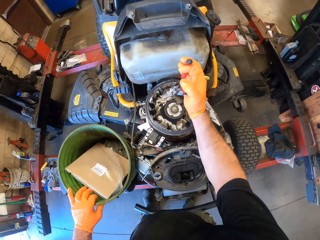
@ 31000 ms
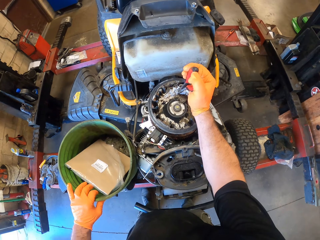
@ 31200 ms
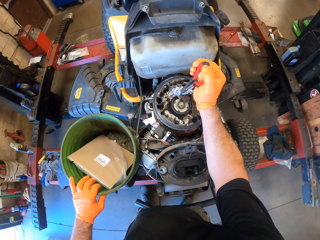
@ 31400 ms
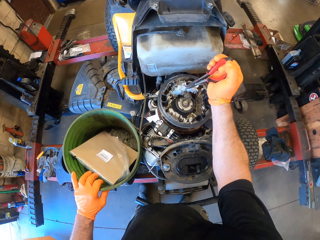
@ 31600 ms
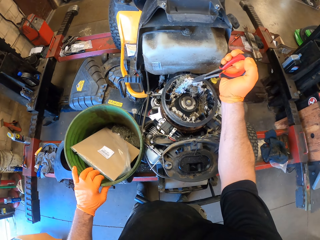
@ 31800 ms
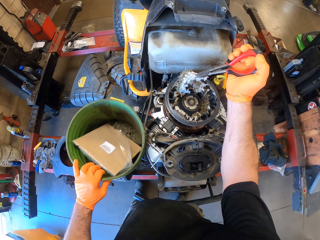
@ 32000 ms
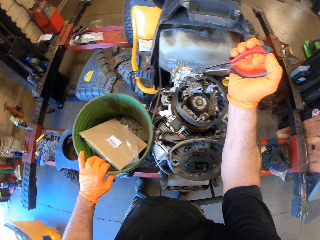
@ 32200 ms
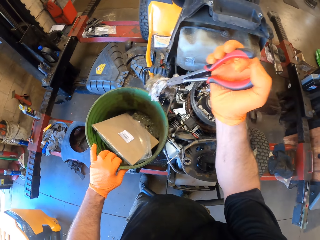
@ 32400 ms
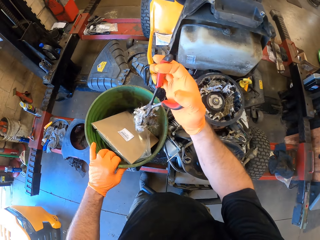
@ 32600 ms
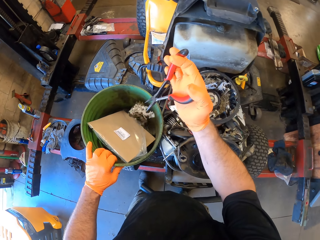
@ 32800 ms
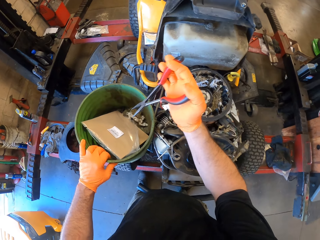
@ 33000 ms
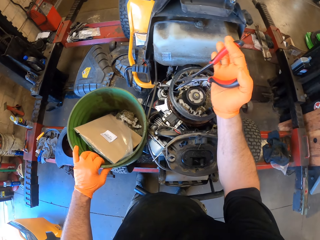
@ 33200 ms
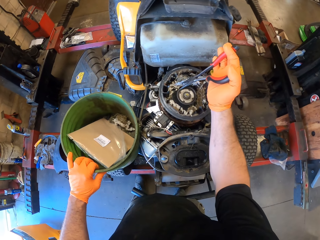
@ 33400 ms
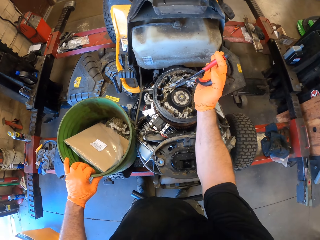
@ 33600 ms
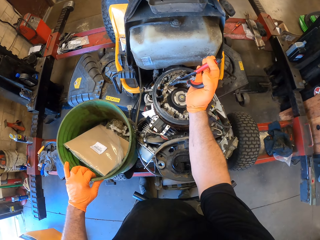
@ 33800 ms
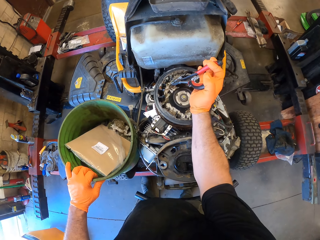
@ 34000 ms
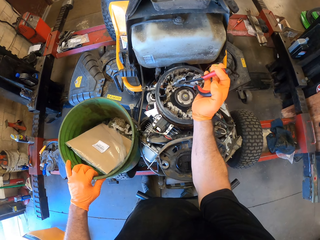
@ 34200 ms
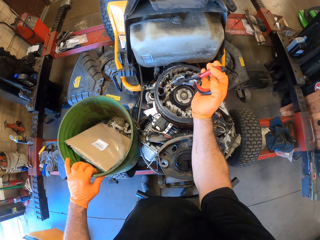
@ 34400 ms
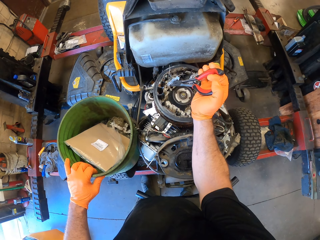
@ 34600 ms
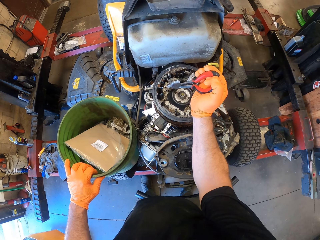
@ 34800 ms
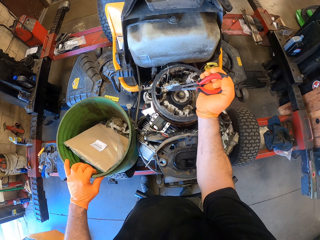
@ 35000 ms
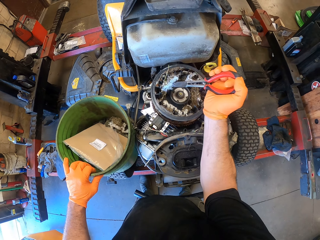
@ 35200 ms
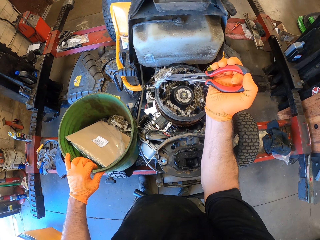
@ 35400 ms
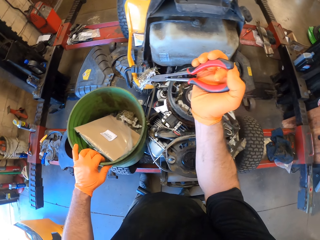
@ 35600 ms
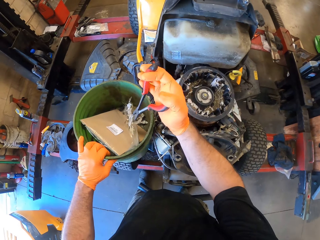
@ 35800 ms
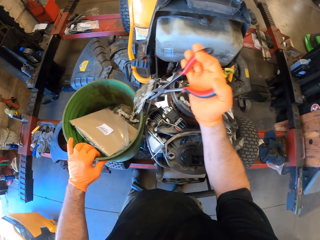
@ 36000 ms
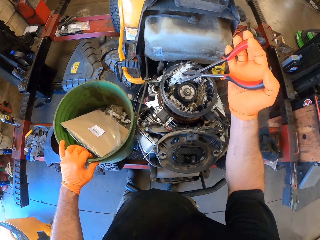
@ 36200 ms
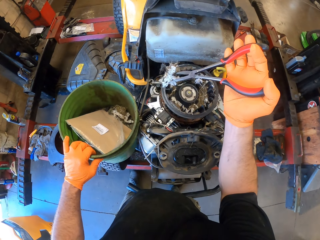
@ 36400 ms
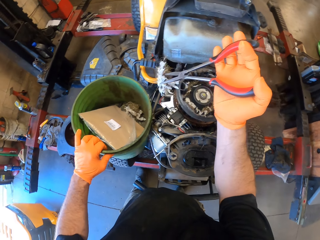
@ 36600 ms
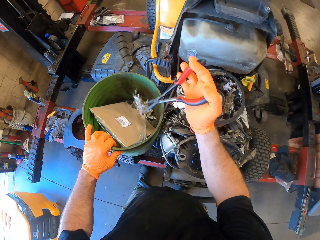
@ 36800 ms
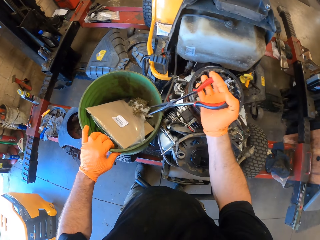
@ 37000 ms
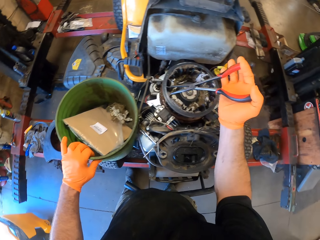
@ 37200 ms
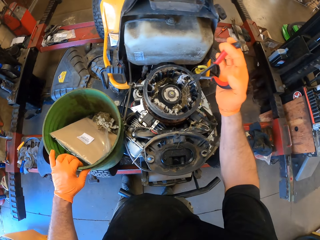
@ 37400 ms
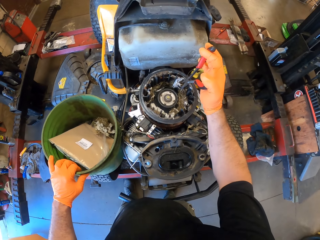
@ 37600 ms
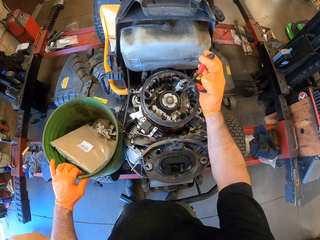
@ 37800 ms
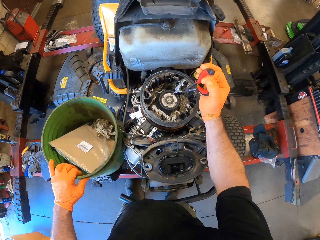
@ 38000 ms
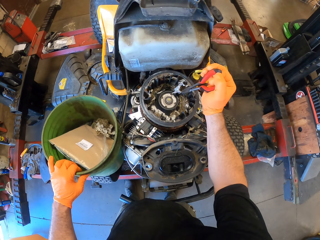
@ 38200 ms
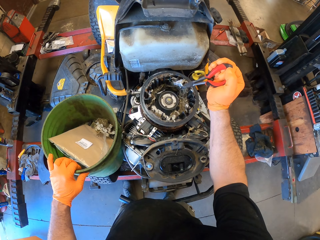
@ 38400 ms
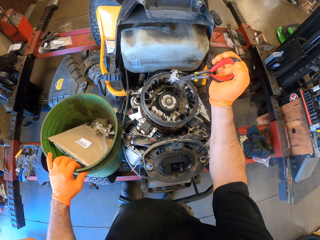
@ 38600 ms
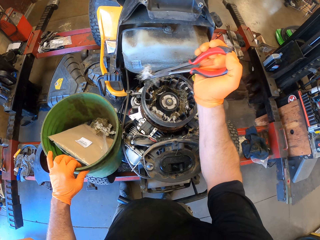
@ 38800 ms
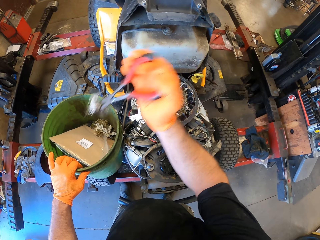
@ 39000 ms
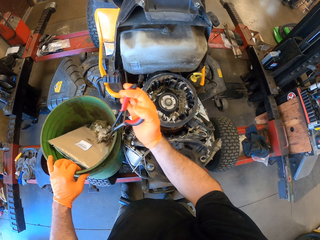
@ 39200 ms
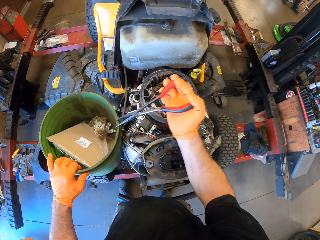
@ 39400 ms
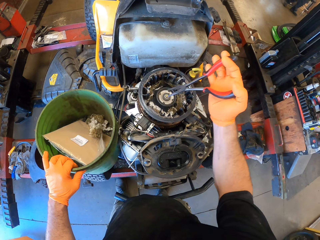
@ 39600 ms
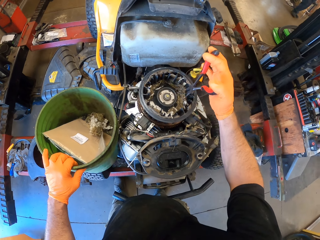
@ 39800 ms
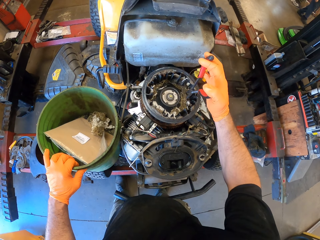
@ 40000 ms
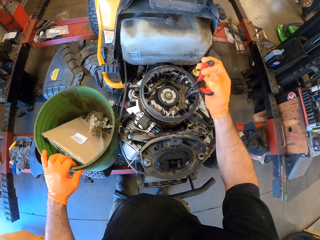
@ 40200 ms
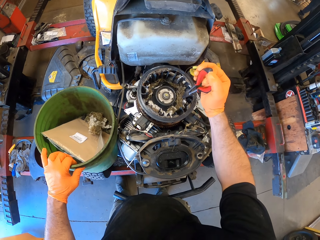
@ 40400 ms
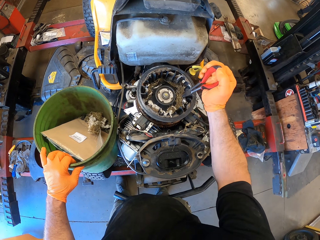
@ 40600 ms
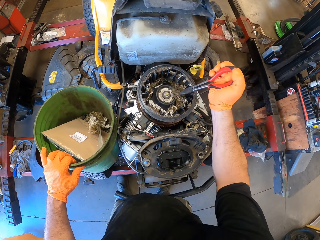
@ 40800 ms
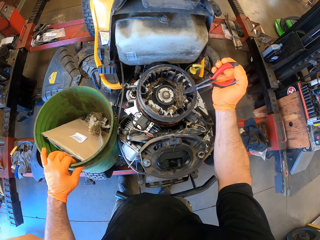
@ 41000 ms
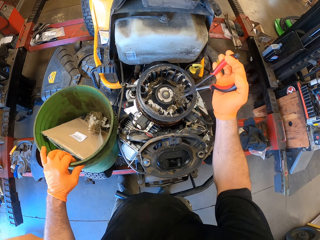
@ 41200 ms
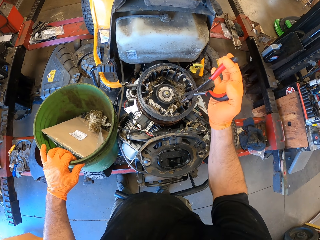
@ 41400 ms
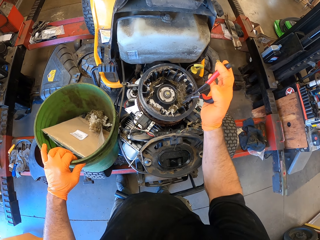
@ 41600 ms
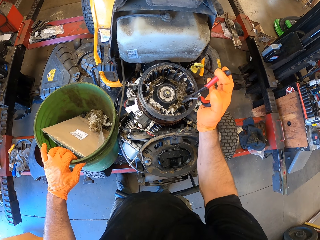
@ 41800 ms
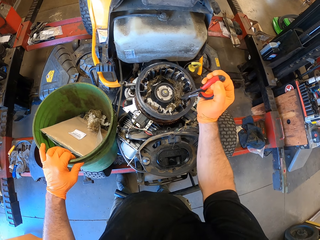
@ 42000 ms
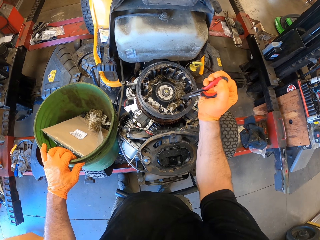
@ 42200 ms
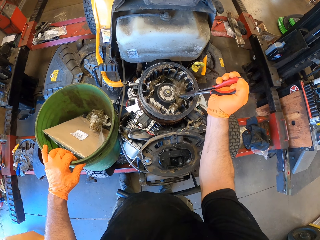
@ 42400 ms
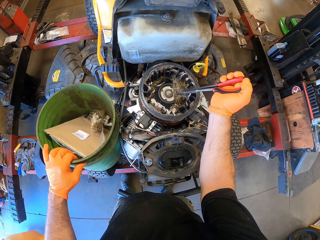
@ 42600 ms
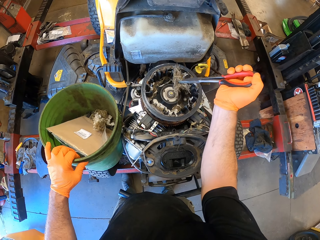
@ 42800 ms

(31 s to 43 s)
The camera wearer transfers dirt from the mower's engine into the bucket with the plier in his right hand. He grabs dust with the plier. He puts the dust in the bucket. He grabs the dust with the plier. He puts the dust in the bucket. He grabs the dust with the plier.

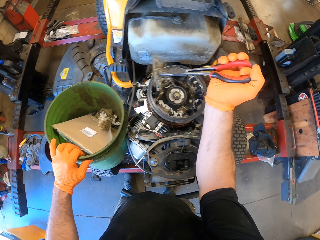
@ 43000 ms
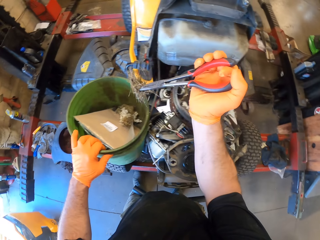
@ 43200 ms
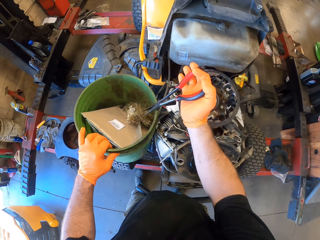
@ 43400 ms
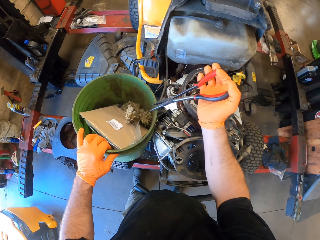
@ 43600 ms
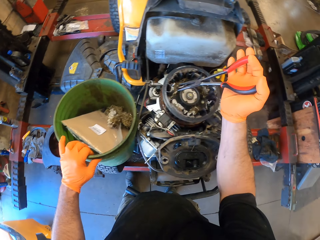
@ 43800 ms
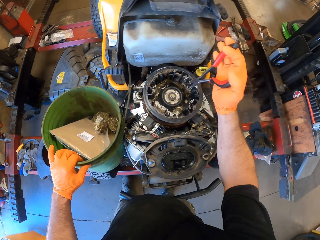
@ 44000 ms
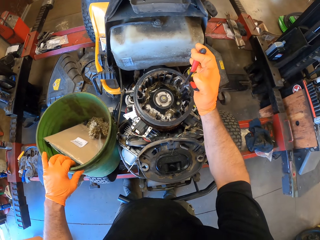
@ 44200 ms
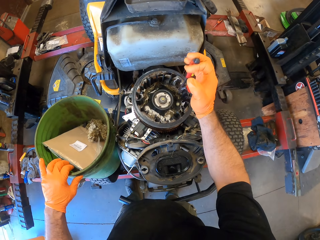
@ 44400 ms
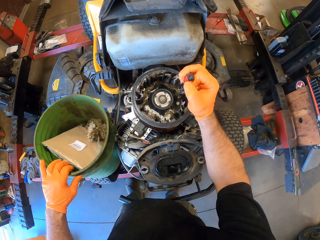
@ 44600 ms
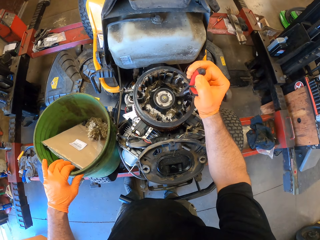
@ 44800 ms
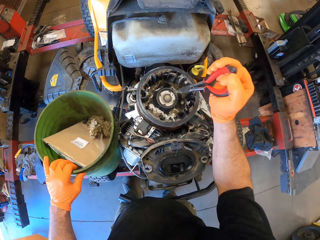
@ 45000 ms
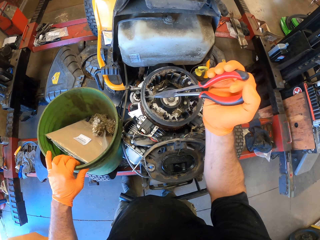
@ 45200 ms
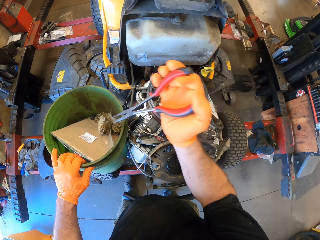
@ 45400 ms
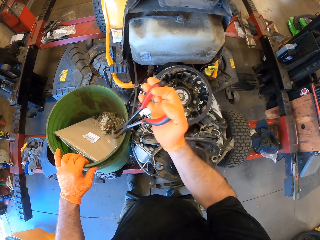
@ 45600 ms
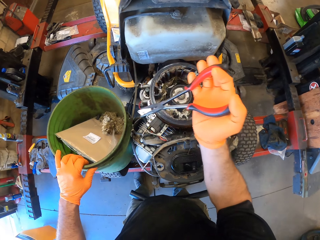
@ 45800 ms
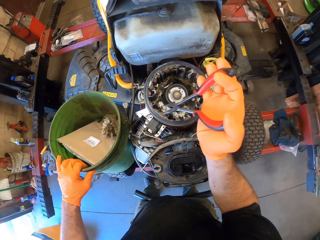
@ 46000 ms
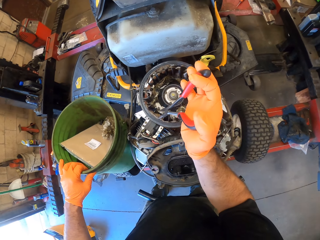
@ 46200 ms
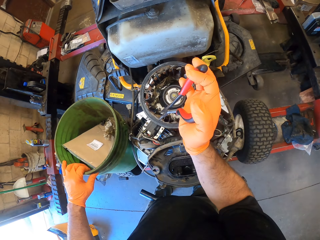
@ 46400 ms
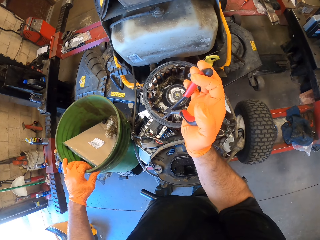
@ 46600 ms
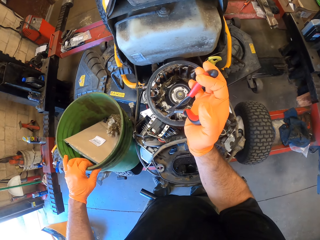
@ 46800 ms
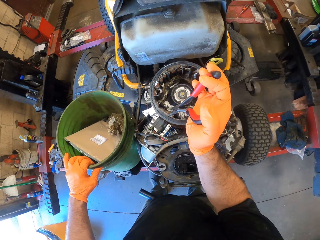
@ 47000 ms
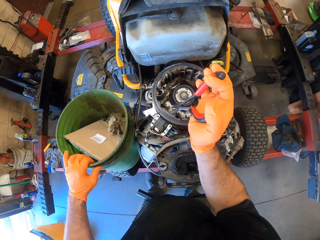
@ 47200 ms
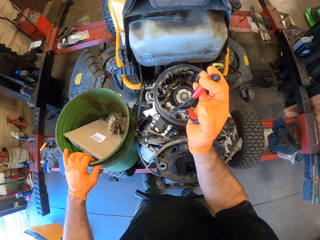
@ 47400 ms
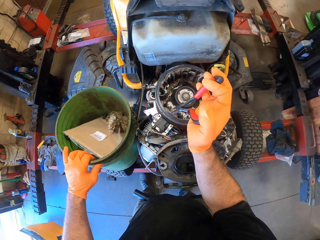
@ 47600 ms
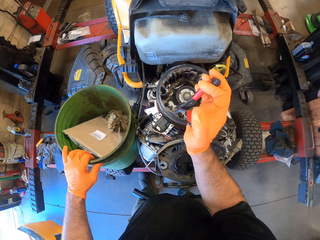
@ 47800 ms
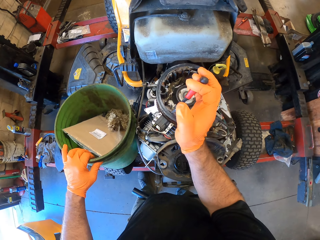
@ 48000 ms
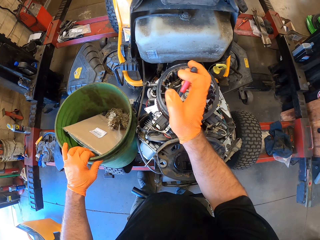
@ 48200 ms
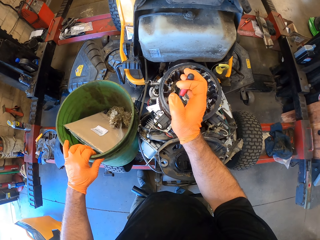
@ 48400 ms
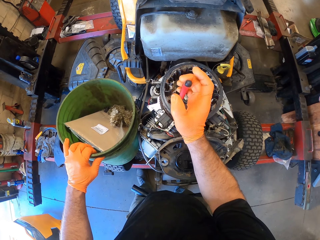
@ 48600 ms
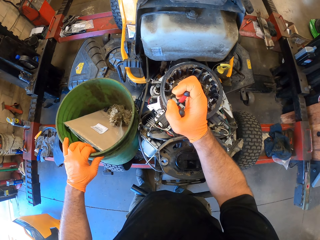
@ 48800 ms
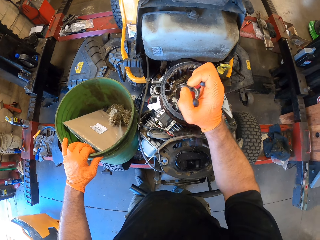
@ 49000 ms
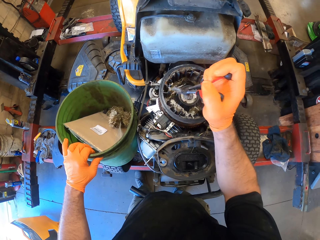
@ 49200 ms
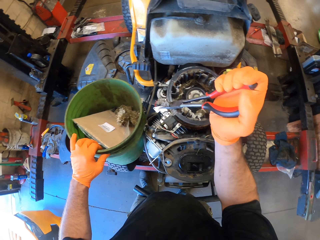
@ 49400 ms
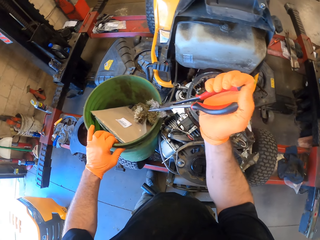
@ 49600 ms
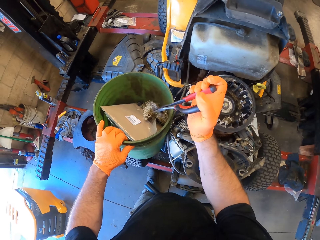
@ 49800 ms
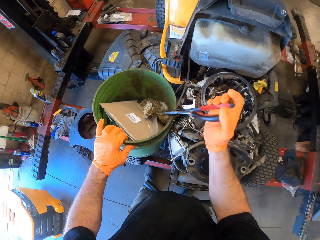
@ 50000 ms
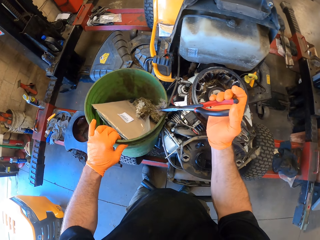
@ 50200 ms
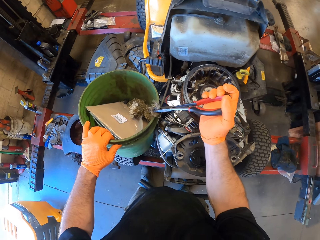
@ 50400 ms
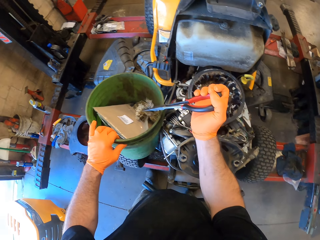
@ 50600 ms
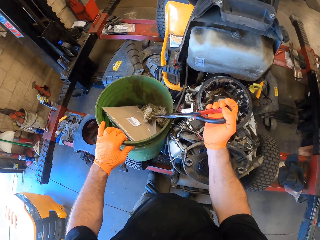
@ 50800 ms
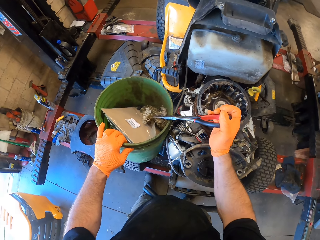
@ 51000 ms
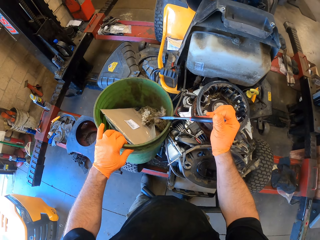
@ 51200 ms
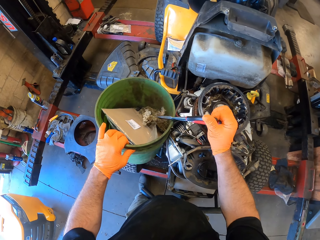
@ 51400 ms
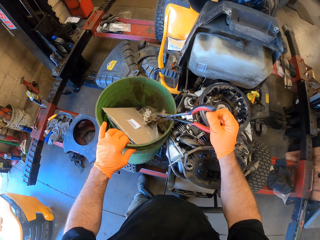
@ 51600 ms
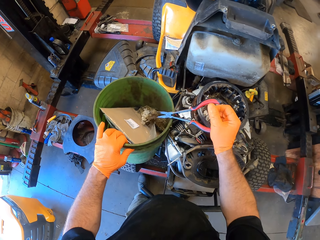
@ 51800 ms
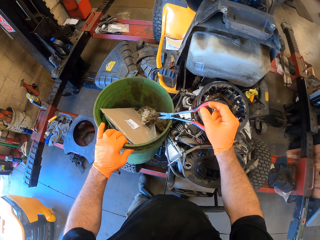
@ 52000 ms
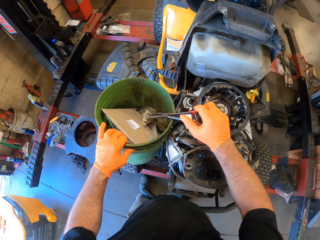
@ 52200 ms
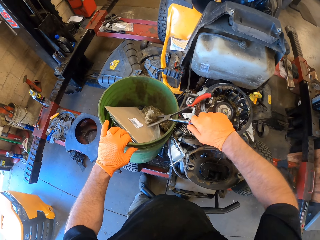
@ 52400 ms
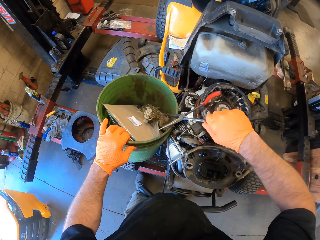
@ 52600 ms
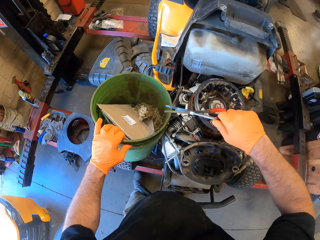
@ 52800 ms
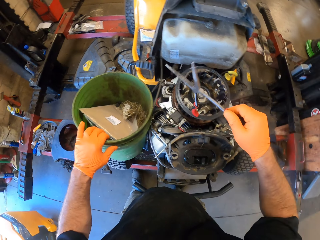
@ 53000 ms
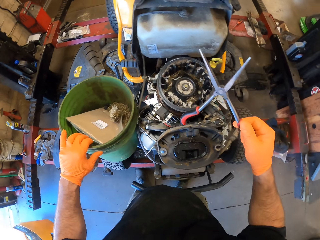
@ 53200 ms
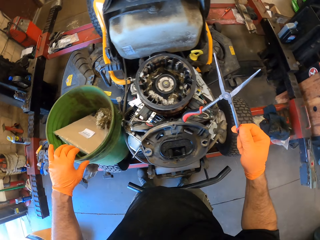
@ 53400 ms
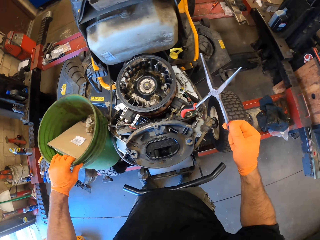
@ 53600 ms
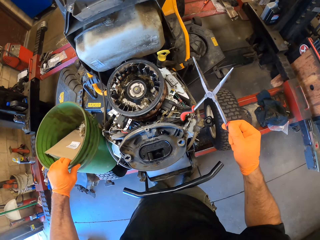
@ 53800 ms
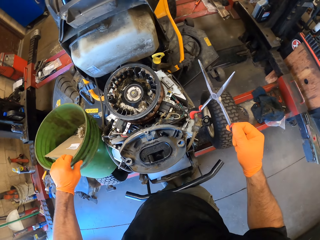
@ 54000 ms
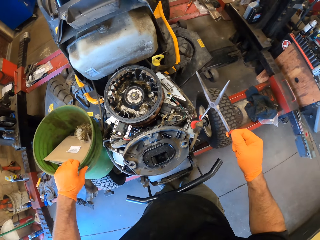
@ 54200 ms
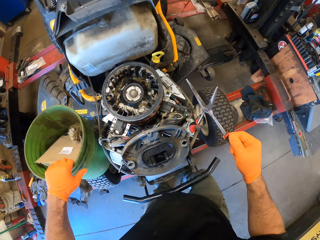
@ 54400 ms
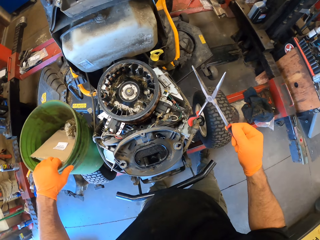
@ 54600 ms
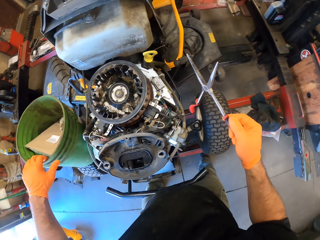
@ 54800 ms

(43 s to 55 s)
The camera wearer puts the dust in the bucket. He grabs the dust with the plier. He puts the dust in the bucket. He grabs the dust with the plier. He puts the dust in the bucket. He adjusts the bucket on the mower with his left hand.
